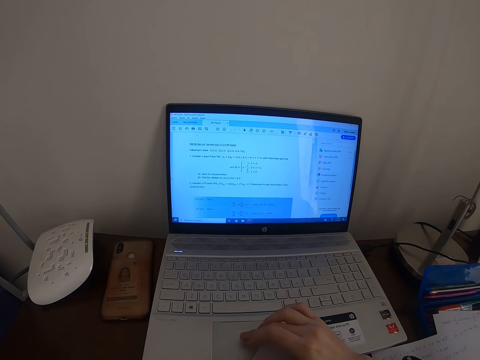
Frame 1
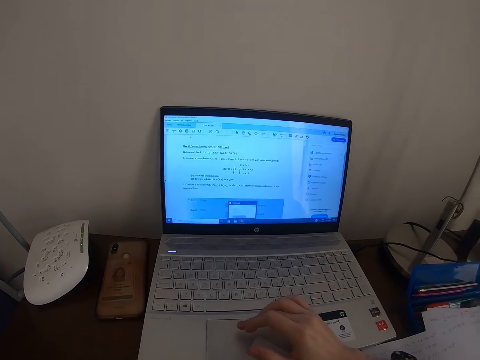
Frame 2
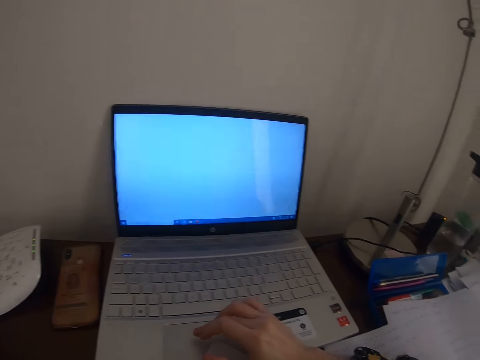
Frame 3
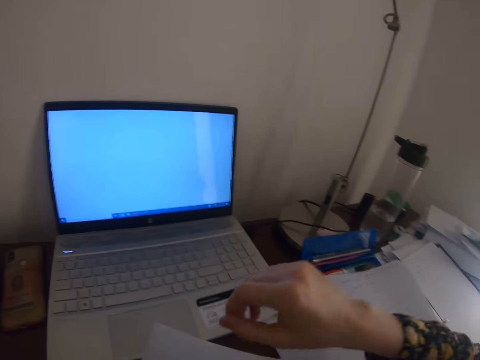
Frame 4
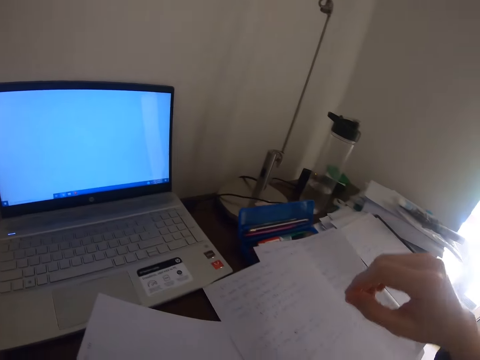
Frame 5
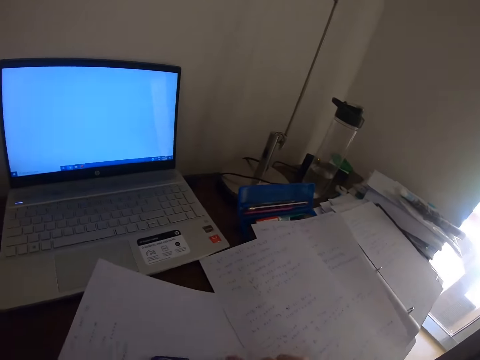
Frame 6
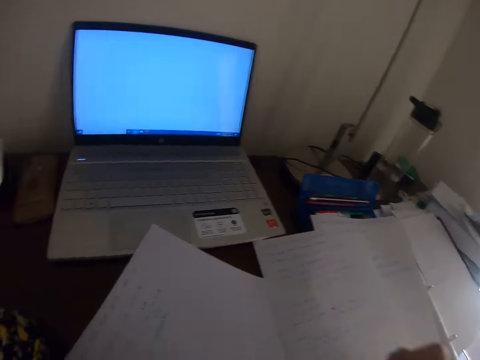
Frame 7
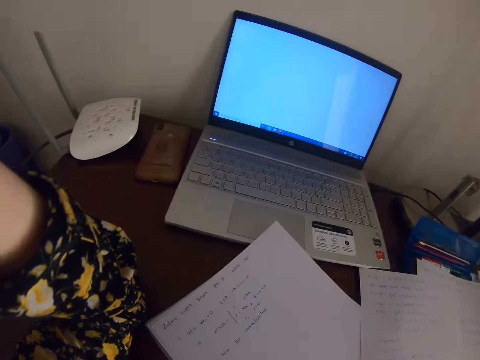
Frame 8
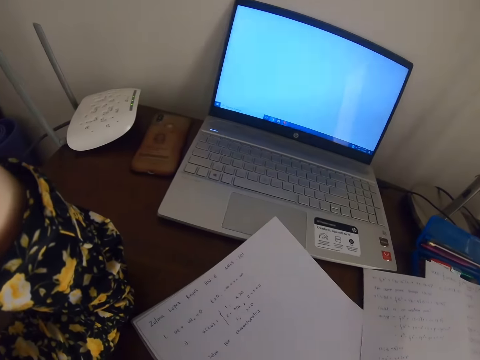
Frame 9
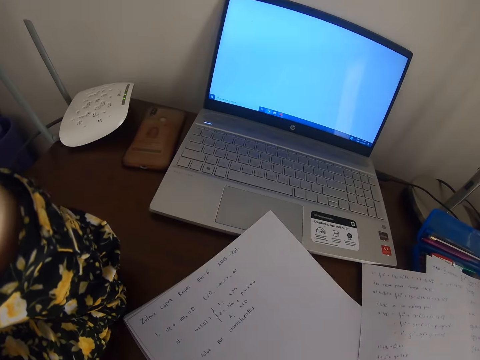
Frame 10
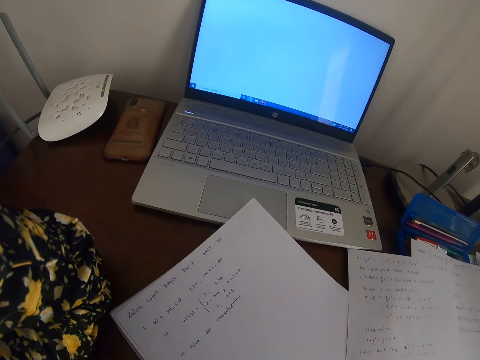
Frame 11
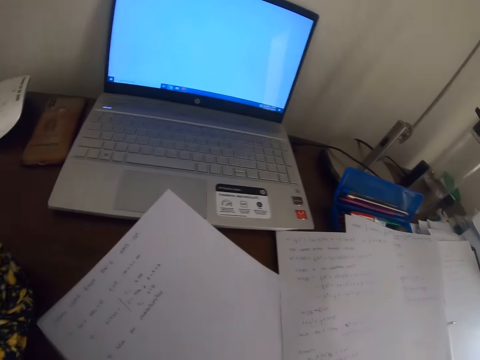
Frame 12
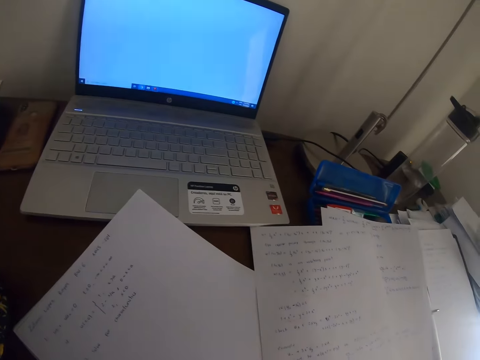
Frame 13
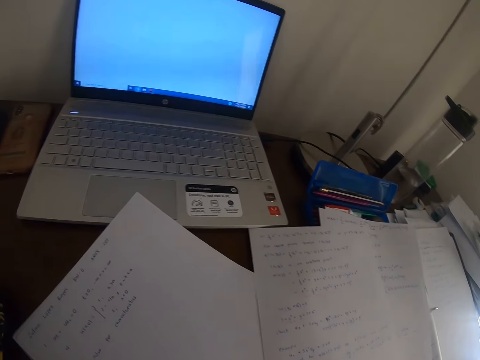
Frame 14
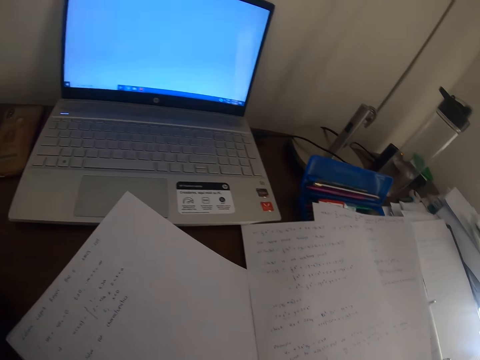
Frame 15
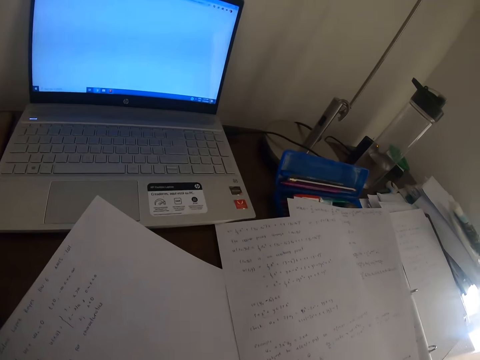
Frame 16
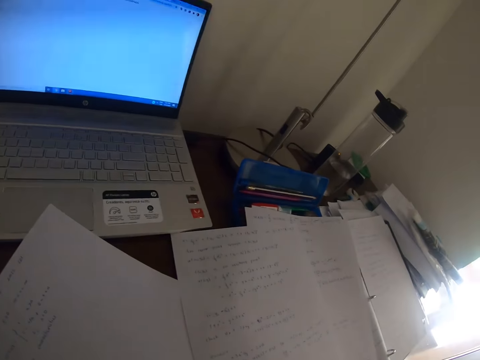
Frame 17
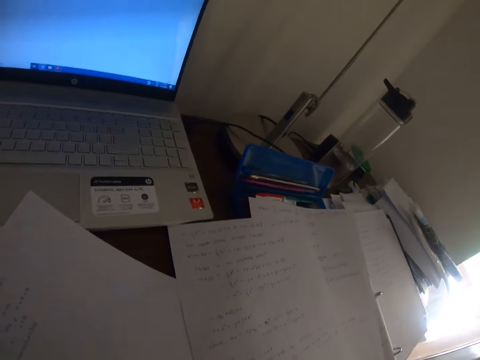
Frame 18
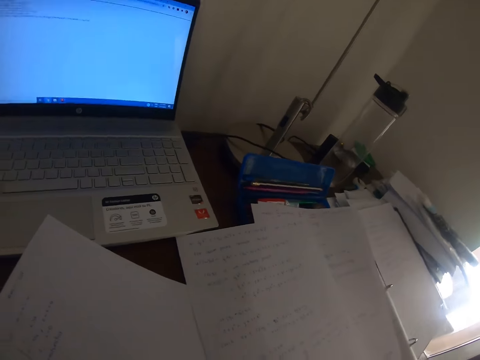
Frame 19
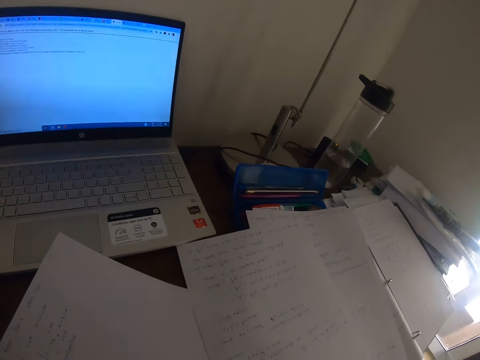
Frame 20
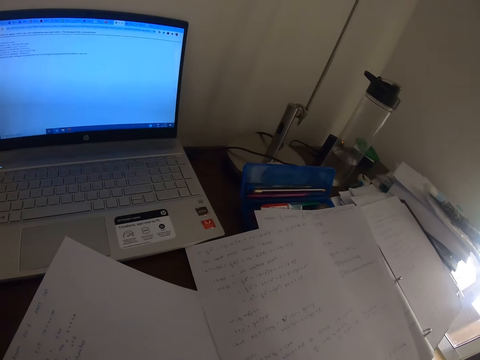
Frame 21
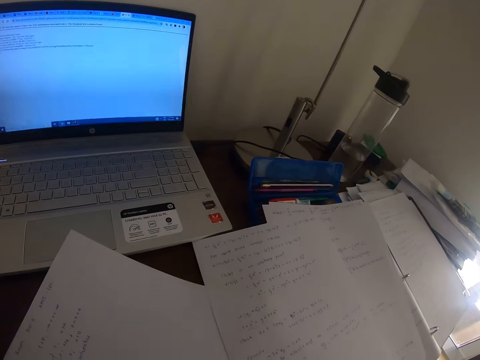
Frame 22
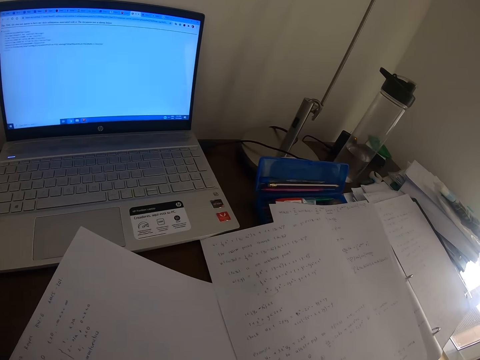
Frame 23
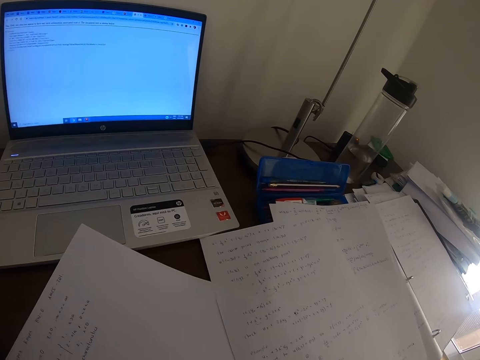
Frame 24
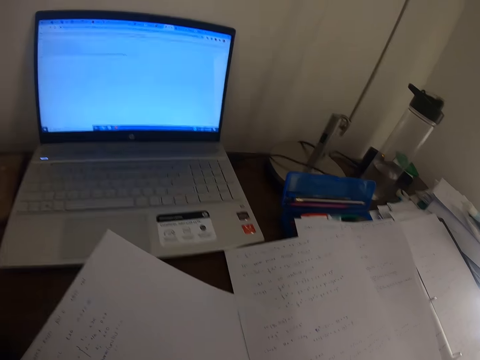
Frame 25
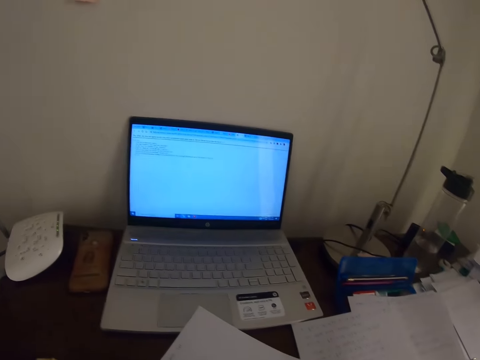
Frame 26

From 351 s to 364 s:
The camera wearer presses the laptop. They remove the hand from the laptop. They stare at the paper. They look around.

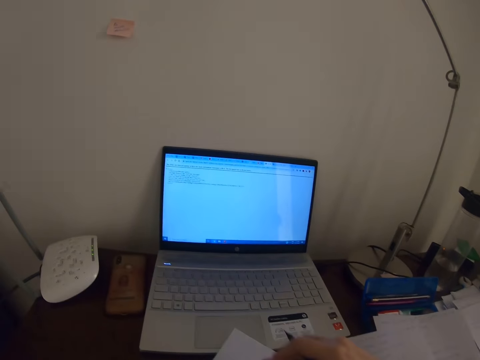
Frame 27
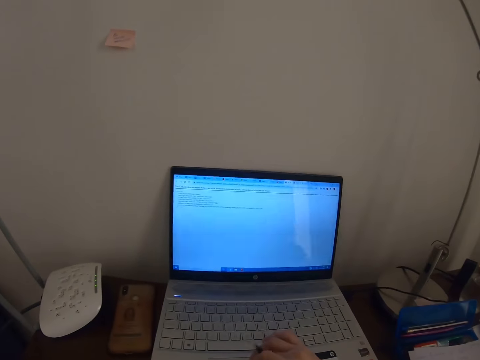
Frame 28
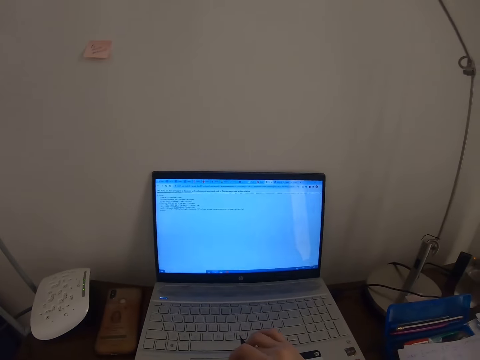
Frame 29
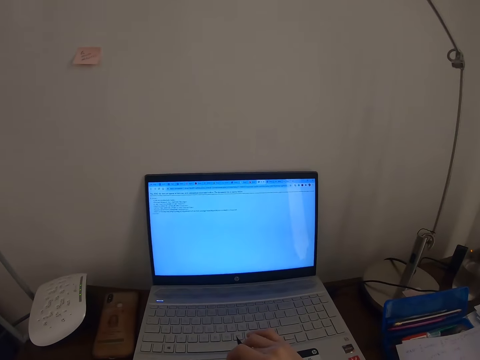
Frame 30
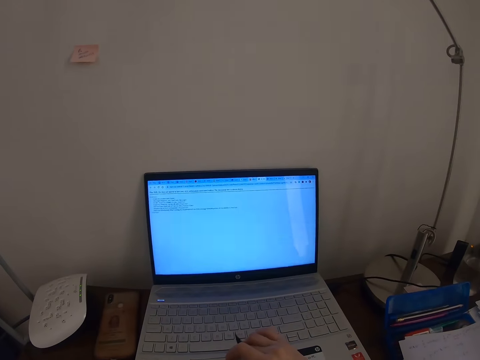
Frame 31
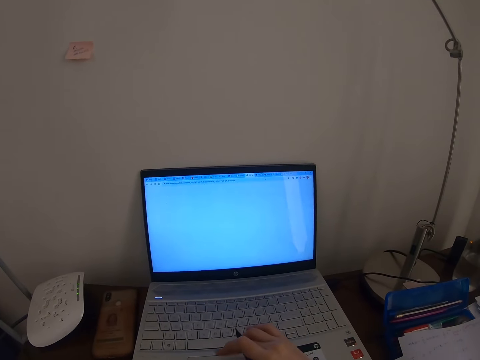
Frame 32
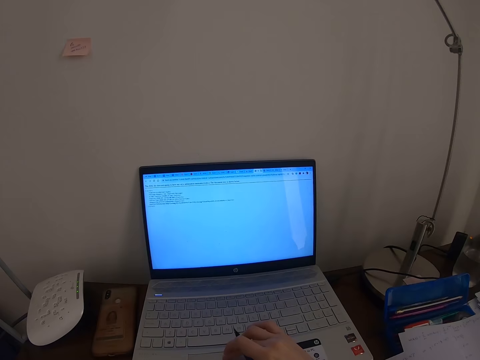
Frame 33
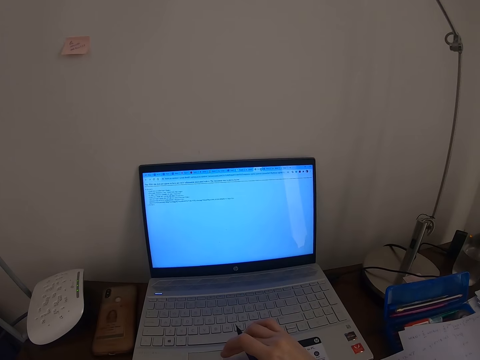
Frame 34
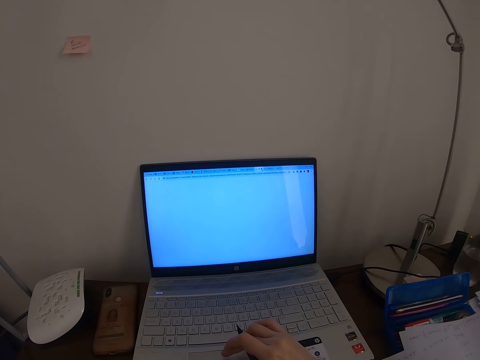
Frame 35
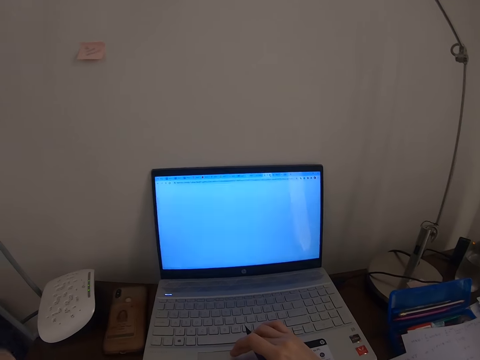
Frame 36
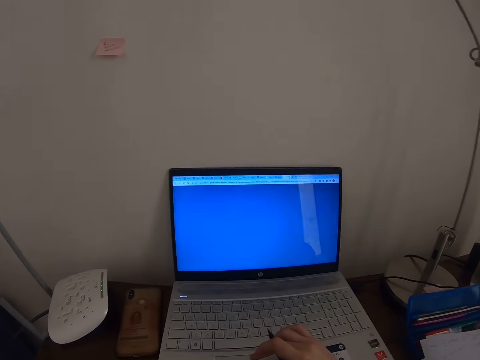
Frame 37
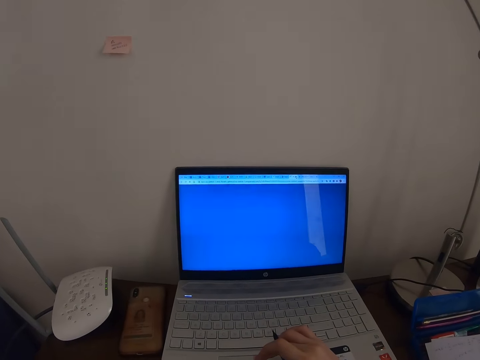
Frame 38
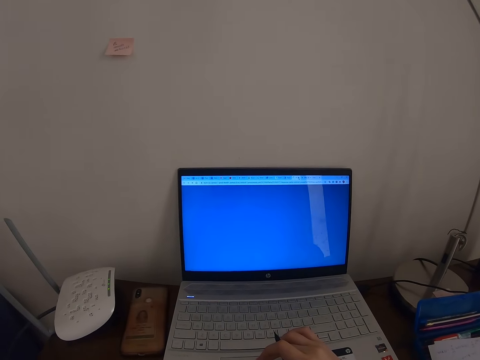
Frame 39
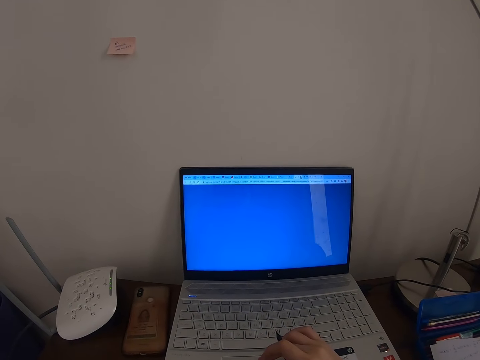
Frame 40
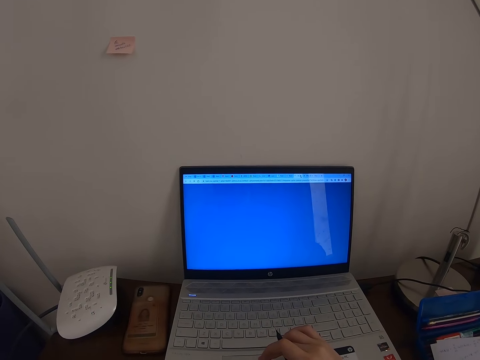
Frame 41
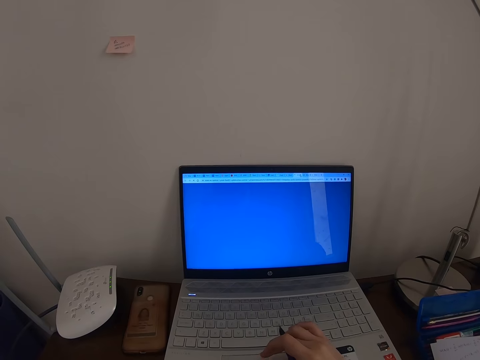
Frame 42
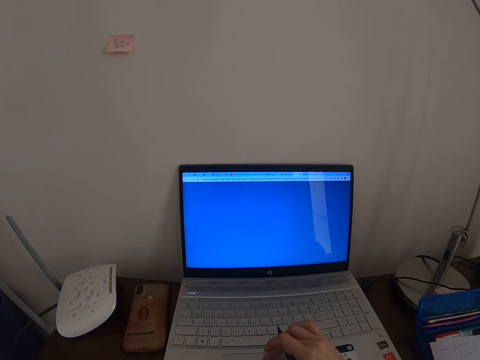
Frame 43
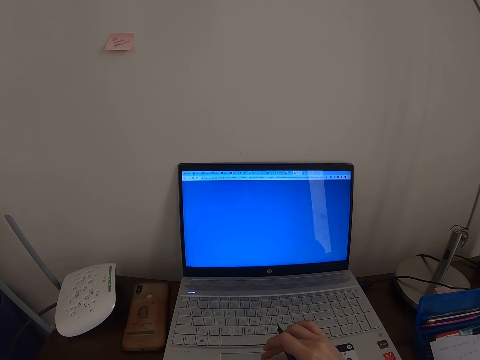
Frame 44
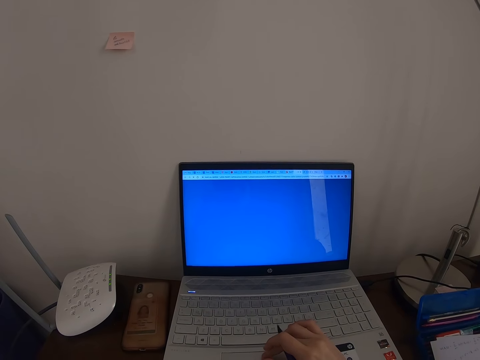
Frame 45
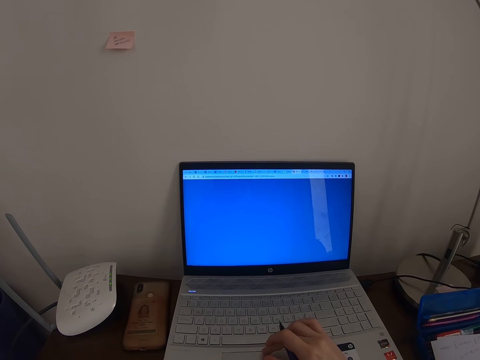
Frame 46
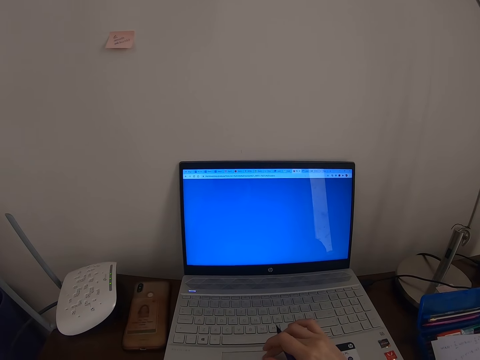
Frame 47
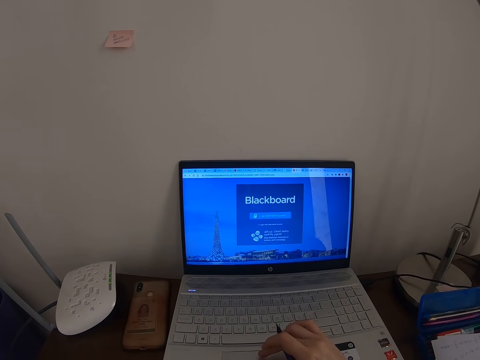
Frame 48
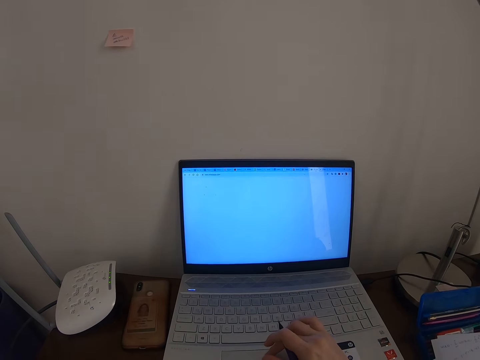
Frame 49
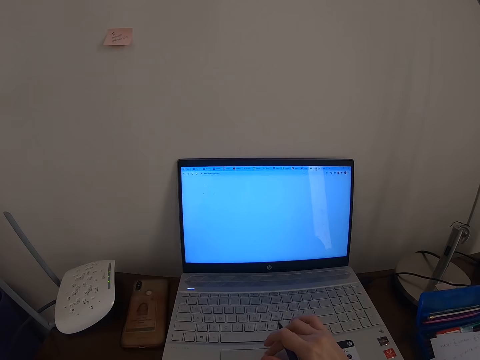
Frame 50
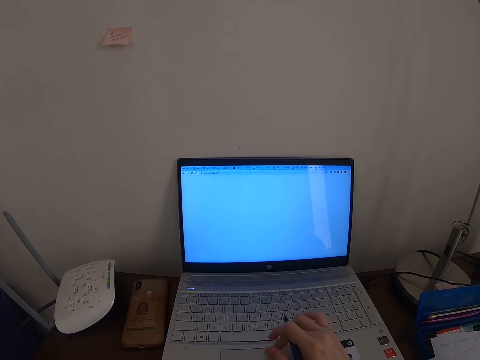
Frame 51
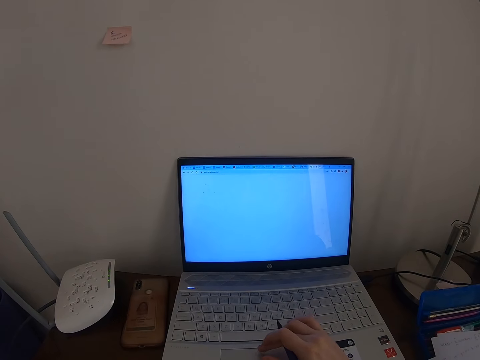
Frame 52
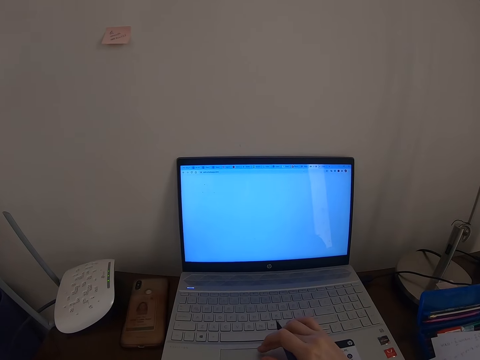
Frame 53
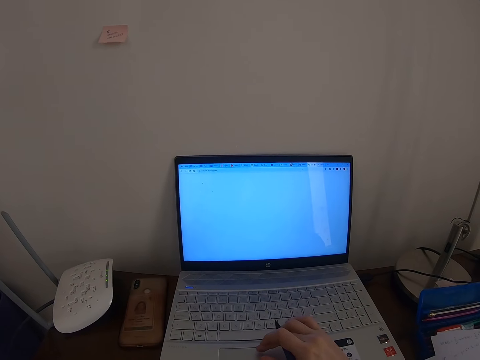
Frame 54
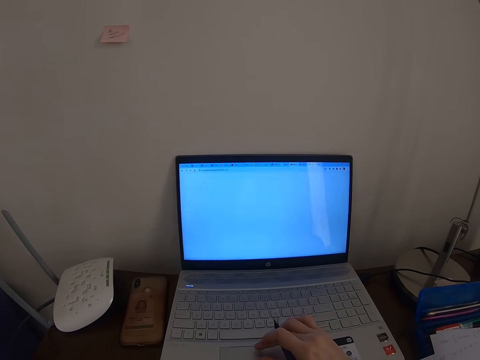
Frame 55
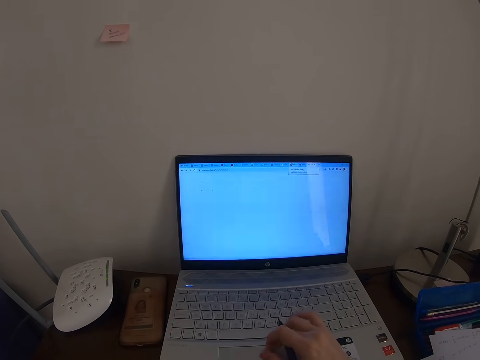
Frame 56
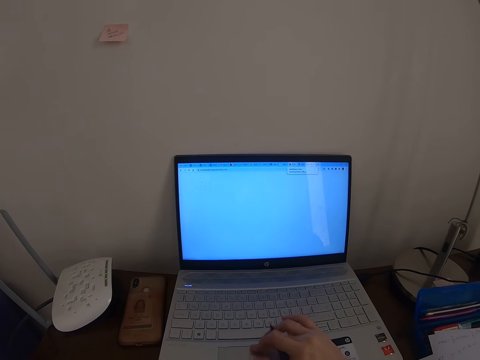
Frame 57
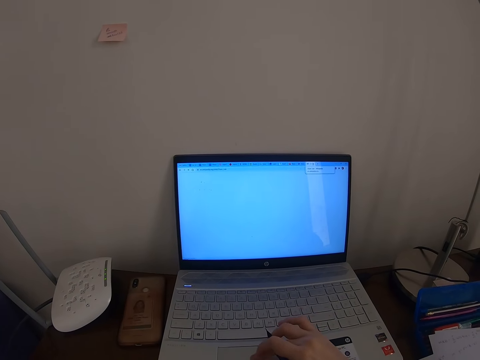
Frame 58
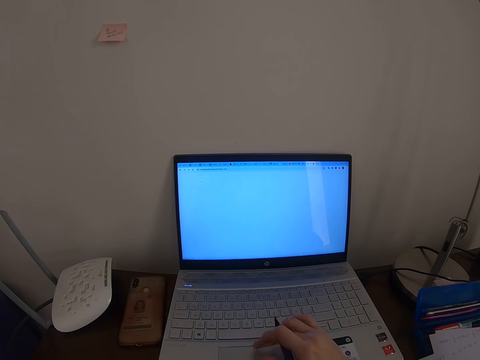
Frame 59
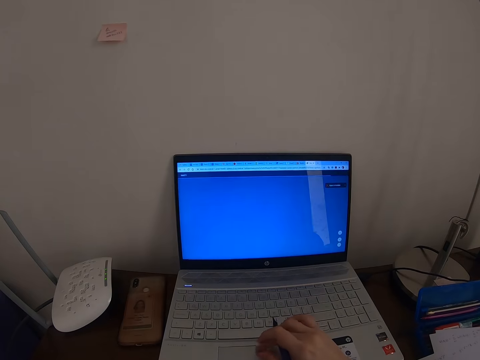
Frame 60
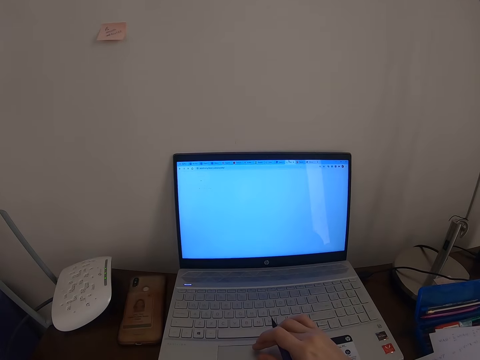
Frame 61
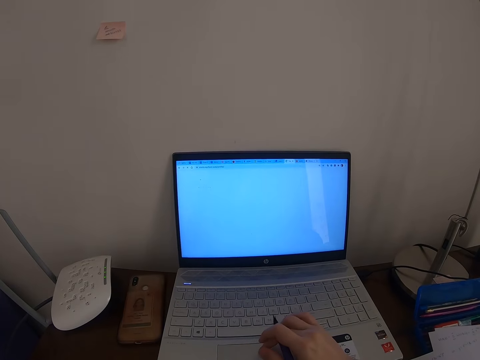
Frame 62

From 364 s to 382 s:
The camera wearer touches the laptop. They look at the laptop. They press the laptop. They operate the laptop.
